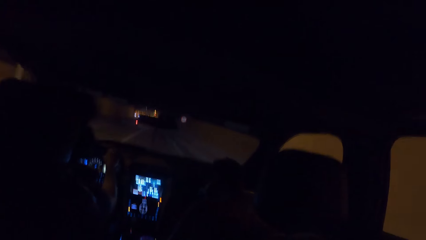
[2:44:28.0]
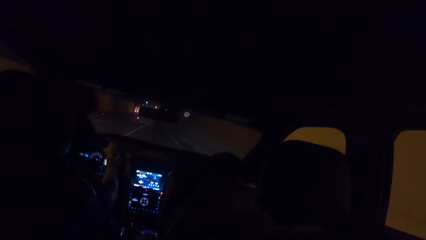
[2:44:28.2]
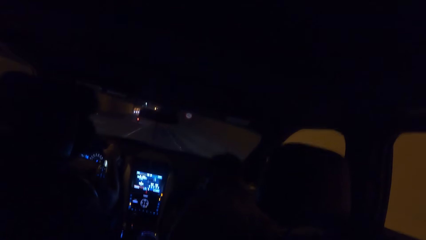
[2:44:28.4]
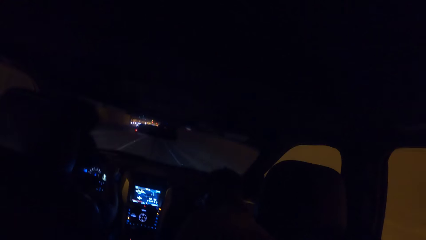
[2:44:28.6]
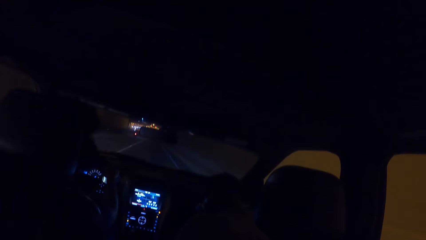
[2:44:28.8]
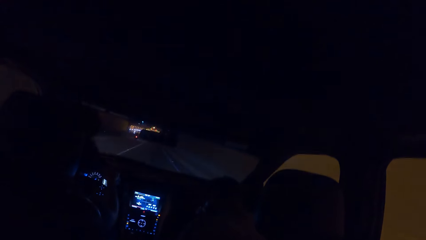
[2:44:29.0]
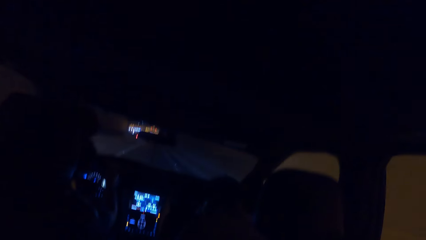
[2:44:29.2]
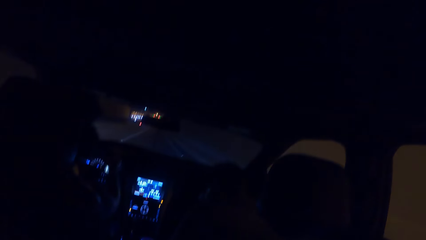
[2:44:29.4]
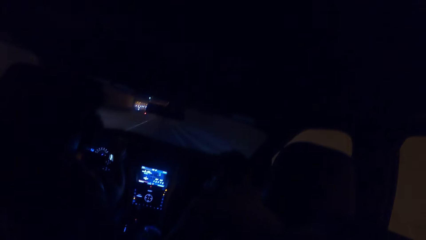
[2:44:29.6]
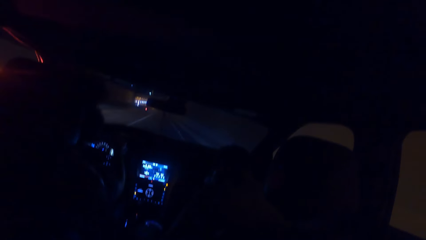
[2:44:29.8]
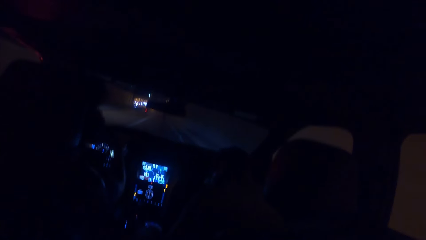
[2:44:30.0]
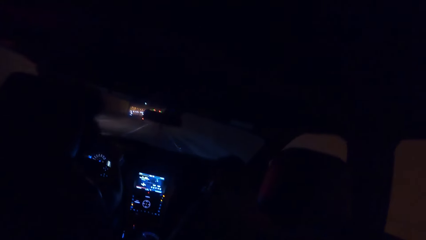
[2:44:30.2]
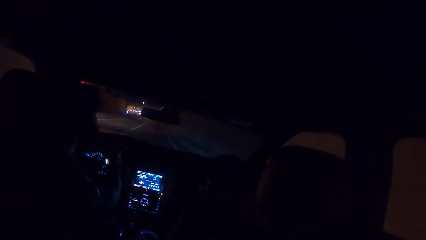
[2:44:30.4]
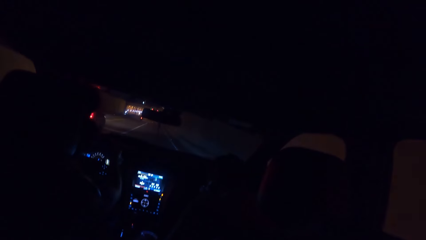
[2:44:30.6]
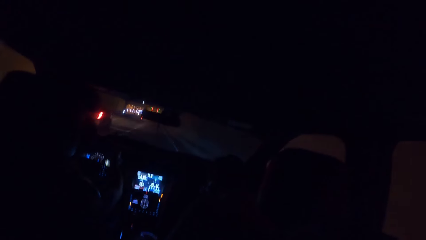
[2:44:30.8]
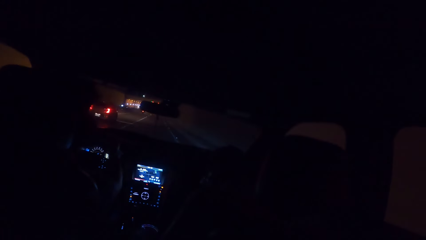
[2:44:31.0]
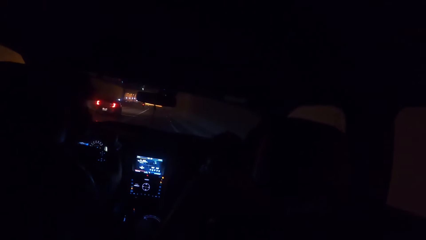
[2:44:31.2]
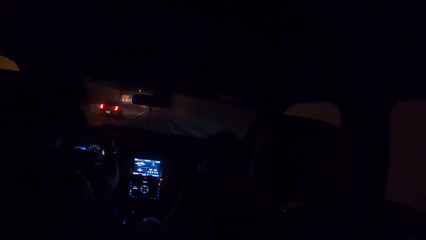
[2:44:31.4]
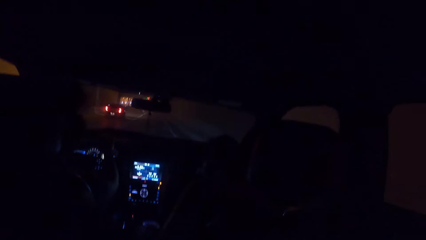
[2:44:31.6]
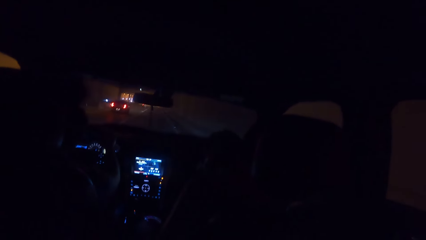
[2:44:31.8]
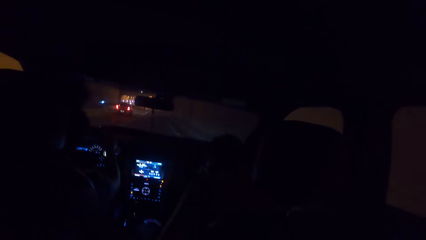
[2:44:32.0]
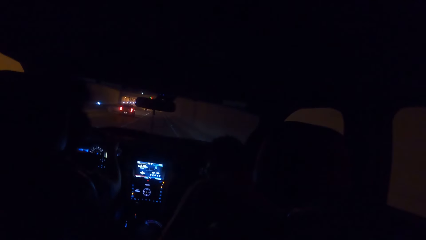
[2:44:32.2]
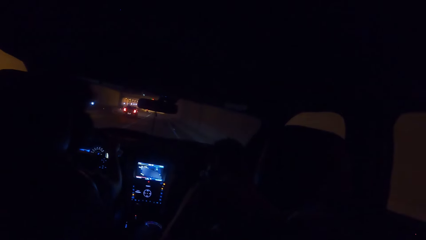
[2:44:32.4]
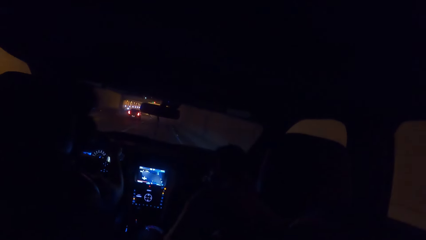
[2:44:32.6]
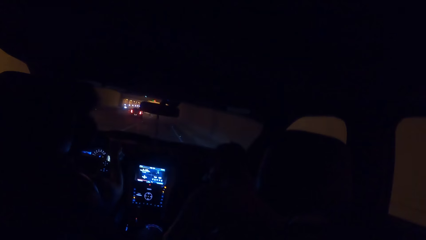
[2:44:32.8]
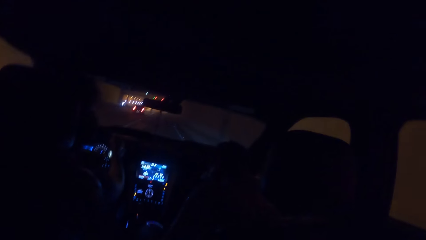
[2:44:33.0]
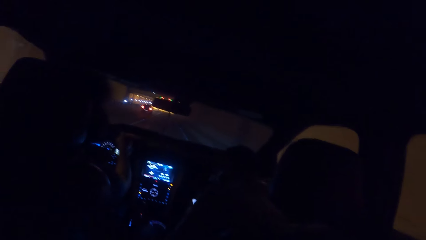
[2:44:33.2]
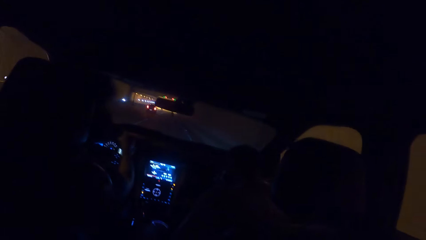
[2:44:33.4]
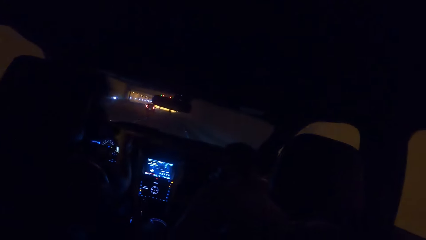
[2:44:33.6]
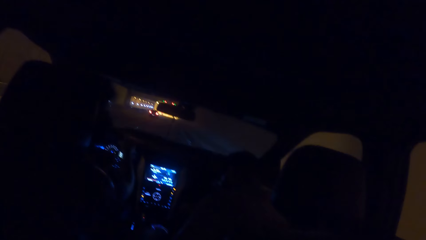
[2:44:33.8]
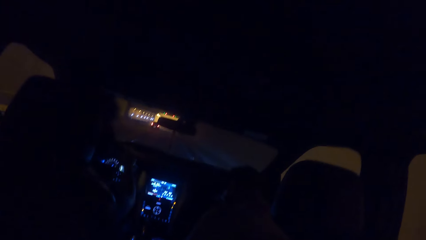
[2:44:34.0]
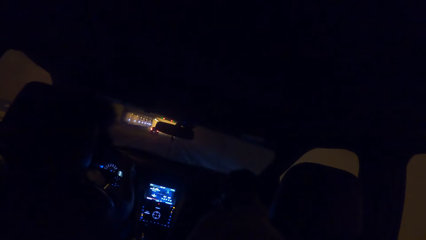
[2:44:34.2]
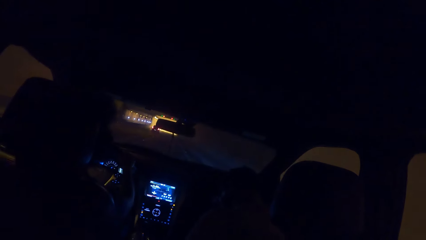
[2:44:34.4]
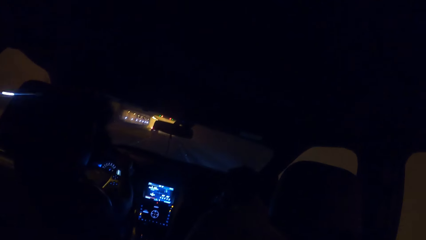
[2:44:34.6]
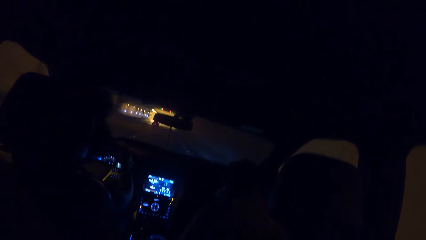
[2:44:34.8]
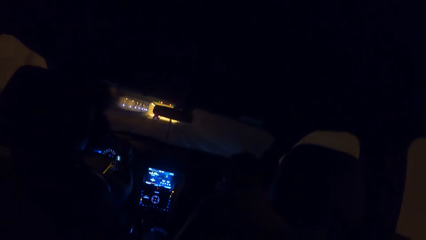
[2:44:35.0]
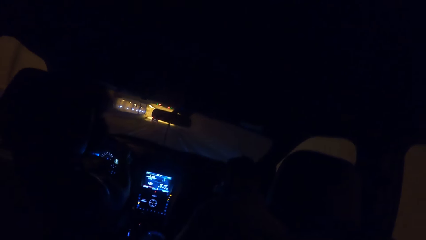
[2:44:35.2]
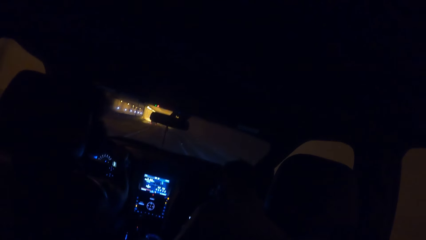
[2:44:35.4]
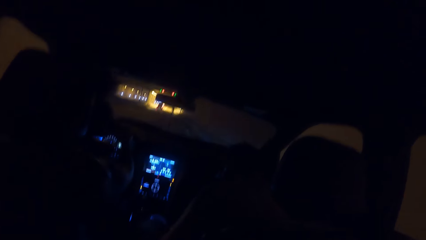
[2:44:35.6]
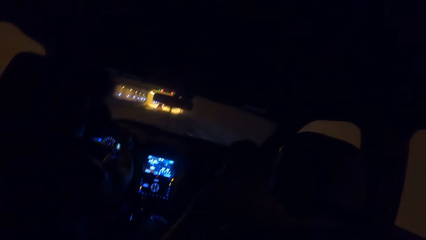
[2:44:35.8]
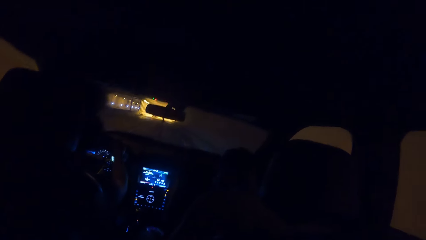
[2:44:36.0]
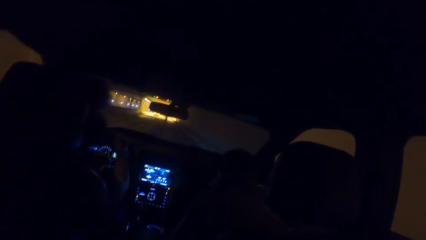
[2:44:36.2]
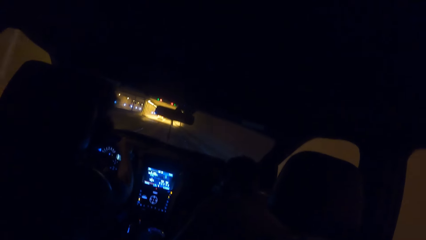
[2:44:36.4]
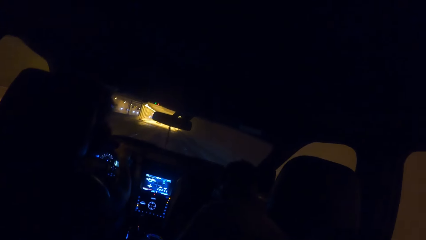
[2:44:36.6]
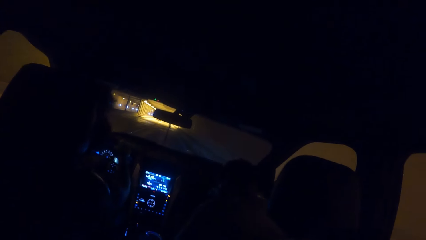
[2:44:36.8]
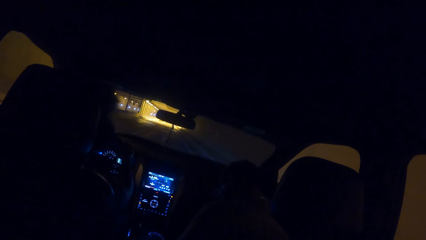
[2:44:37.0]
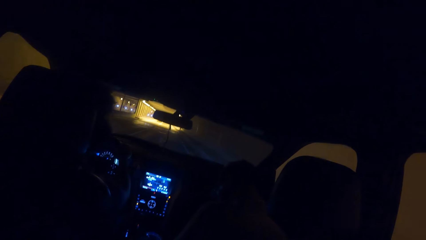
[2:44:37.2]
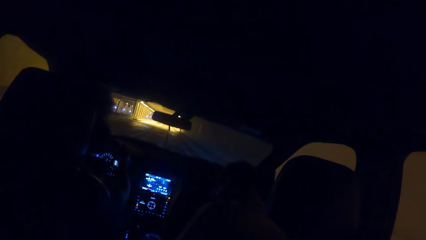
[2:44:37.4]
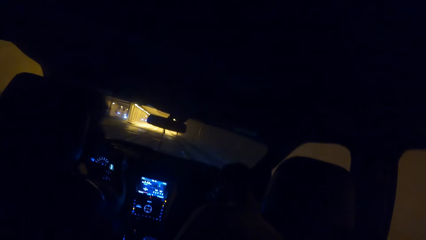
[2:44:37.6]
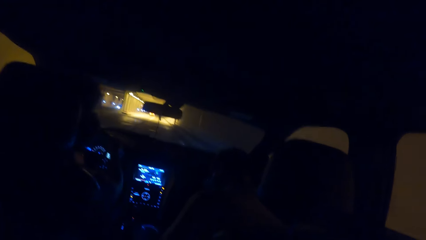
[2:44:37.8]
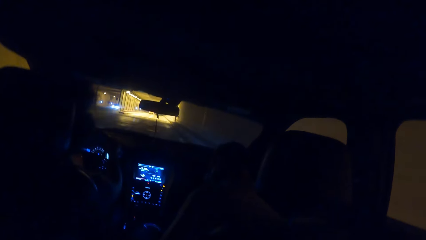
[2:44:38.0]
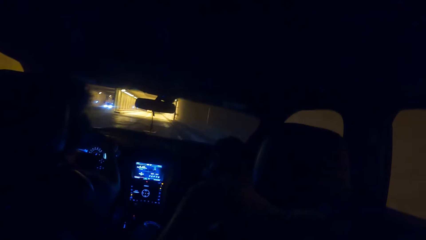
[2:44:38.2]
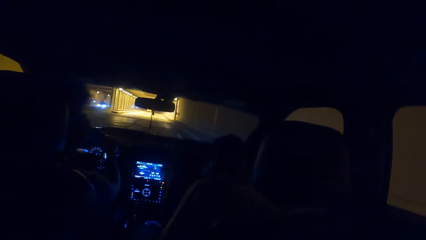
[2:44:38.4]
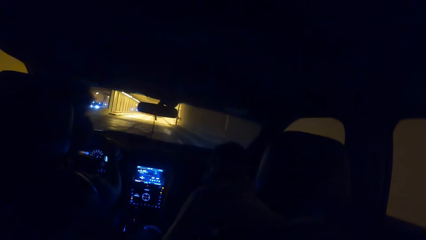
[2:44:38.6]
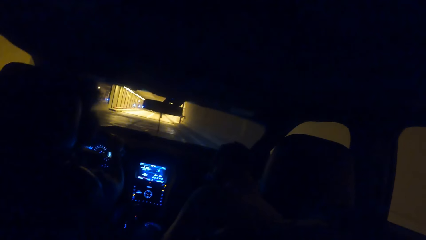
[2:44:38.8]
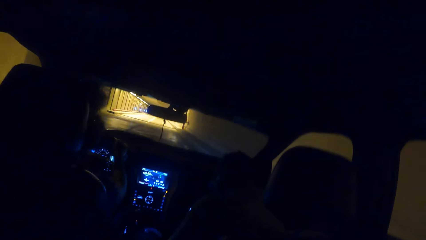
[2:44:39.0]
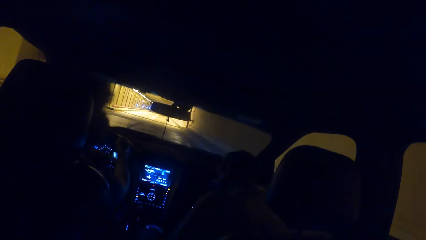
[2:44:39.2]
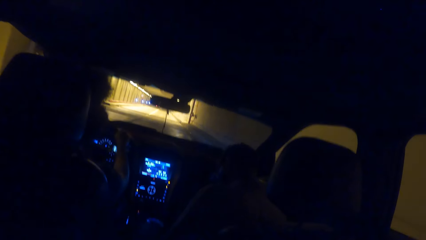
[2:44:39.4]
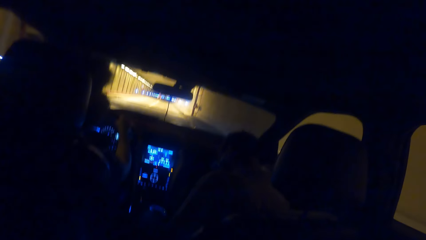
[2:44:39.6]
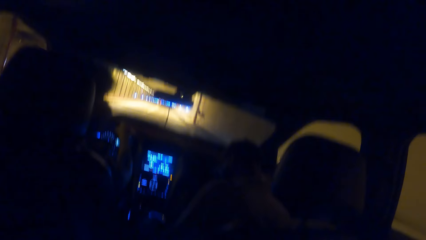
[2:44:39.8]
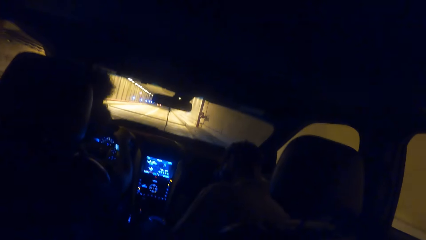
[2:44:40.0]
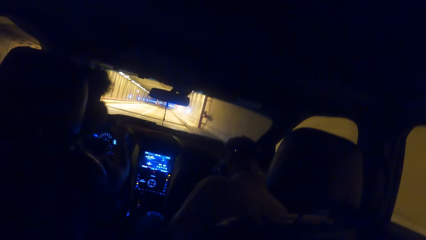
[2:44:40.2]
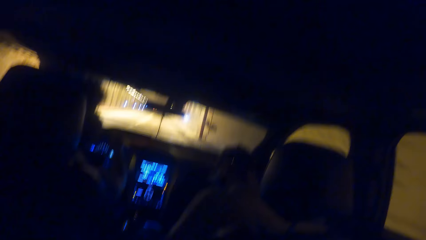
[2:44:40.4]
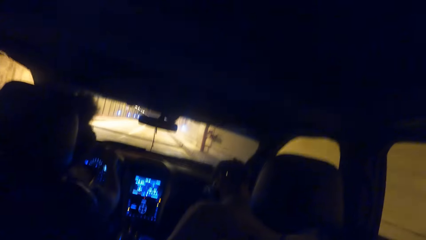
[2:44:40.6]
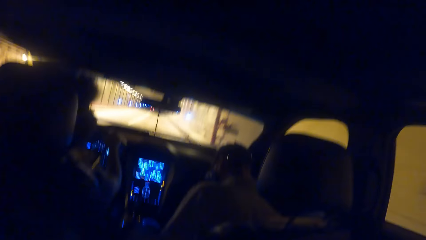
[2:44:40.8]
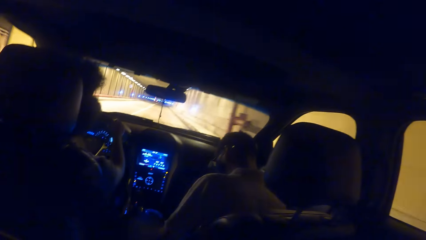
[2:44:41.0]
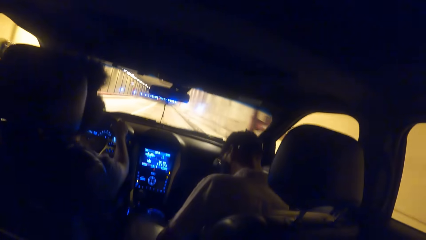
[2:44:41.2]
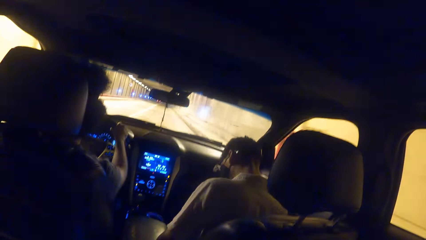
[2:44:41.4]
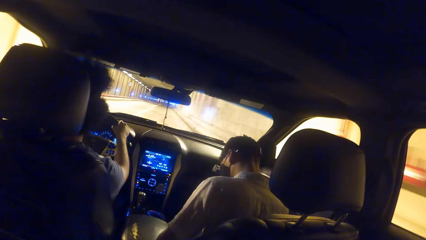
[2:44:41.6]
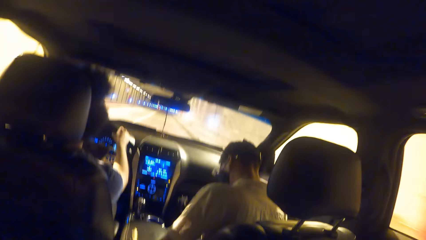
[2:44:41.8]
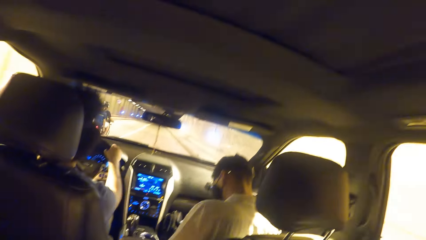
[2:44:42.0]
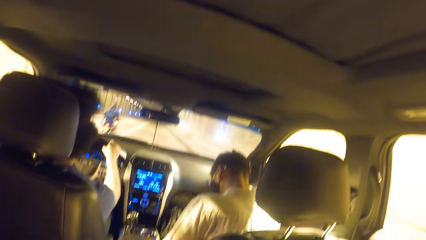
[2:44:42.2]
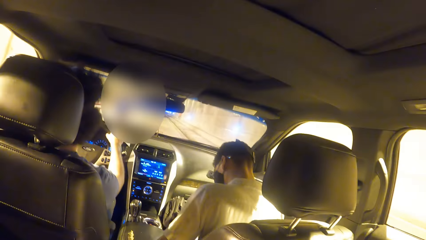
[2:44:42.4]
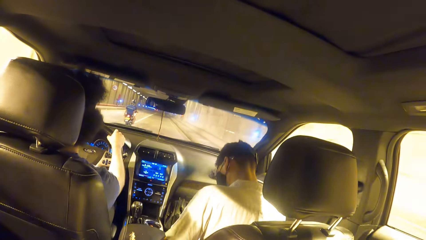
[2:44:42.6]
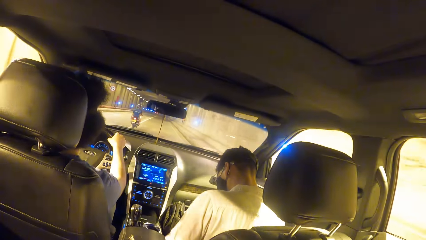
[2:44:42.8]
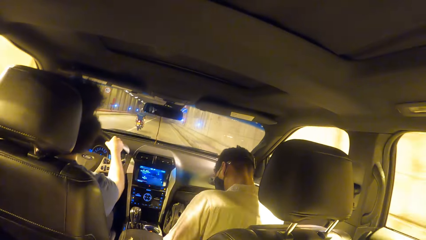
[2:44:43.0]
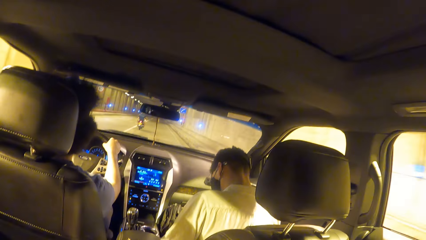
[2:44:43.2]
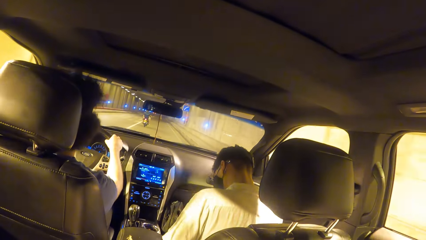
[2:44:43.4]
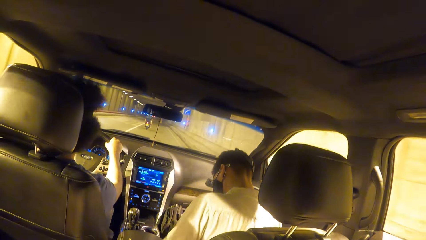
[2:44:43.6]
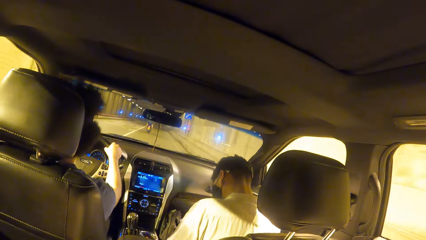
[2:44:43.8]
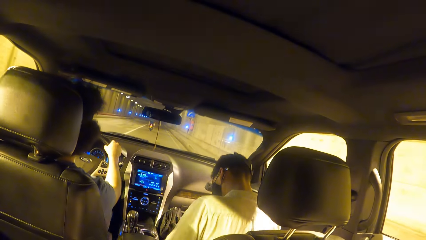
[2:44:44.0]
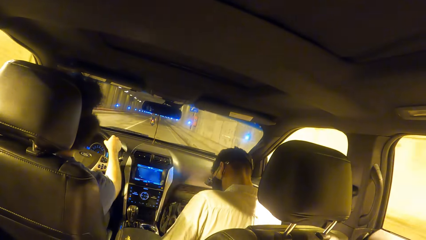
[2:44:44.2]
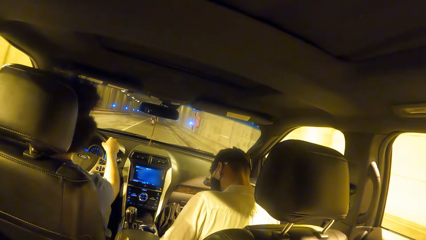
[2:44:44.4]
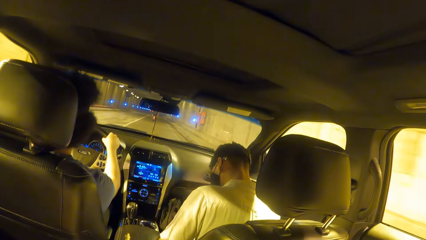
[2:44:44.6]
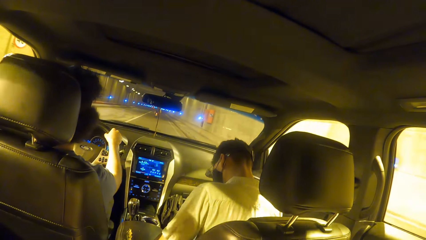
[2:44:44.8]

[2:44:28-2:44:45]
A black car drives past the camera wearer. A blue motorcycle drives past the camera wearer.
